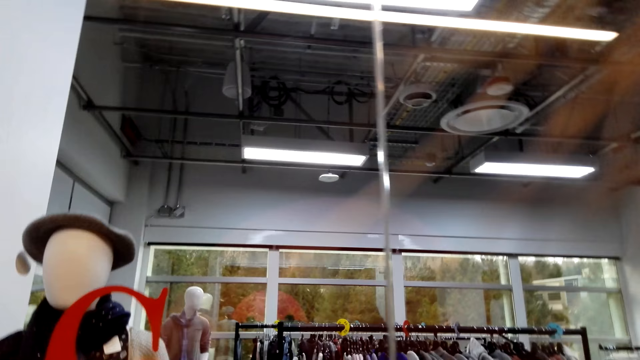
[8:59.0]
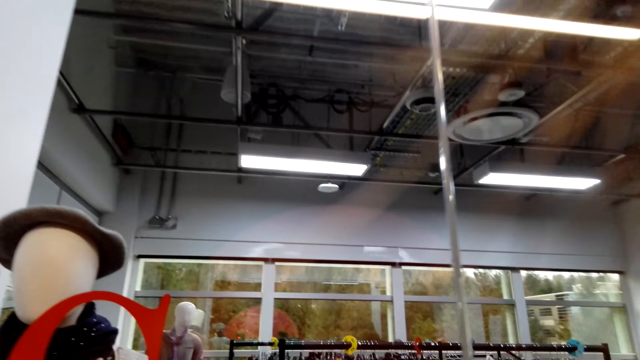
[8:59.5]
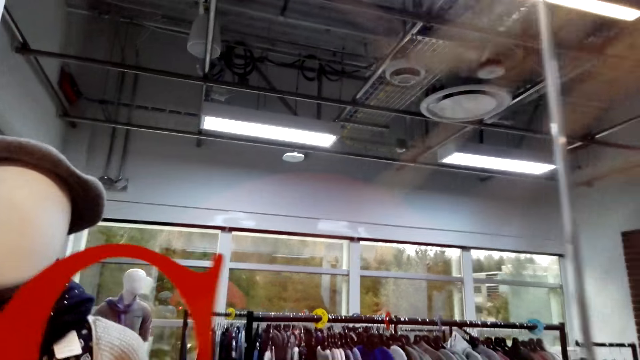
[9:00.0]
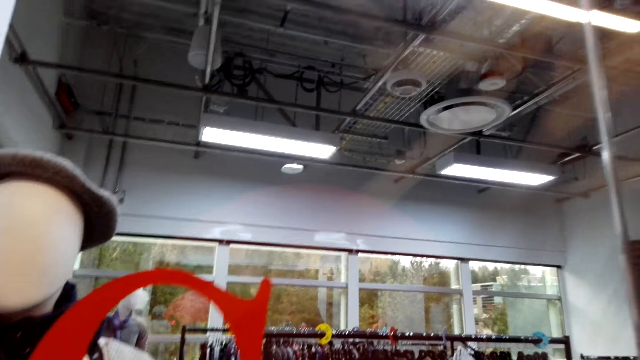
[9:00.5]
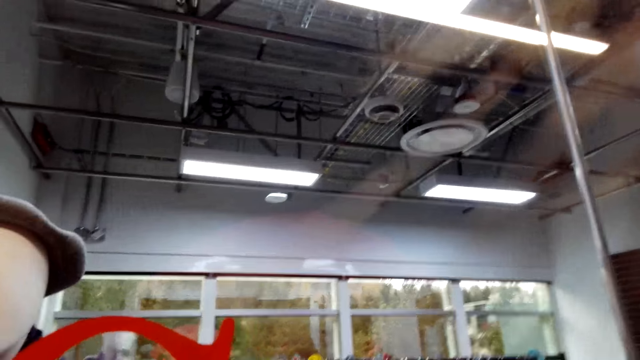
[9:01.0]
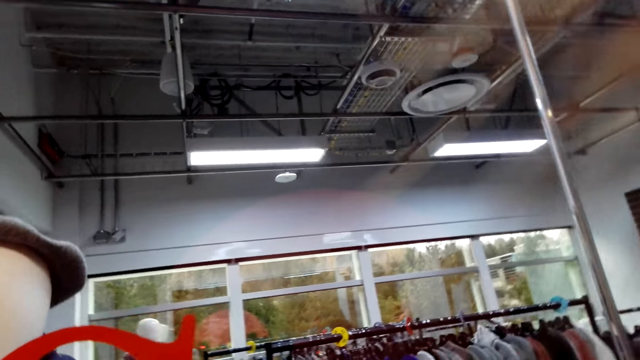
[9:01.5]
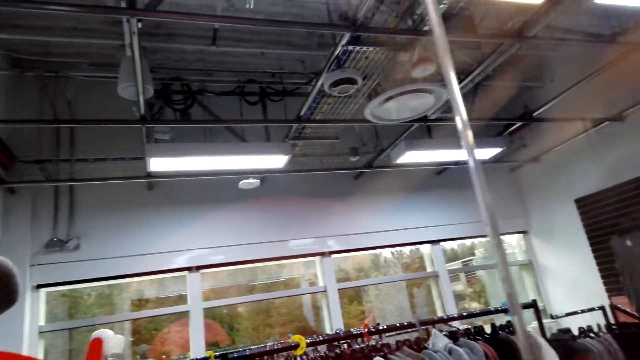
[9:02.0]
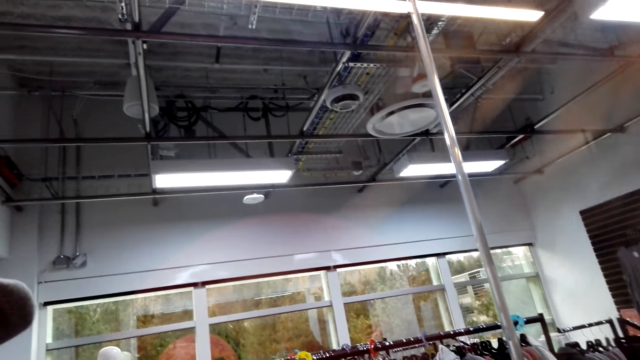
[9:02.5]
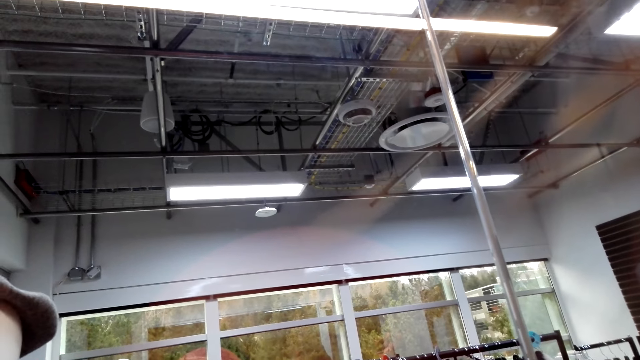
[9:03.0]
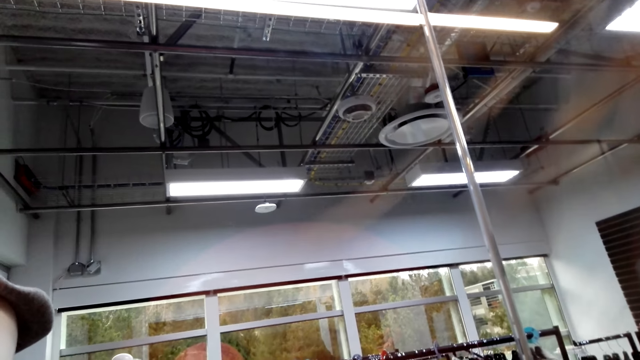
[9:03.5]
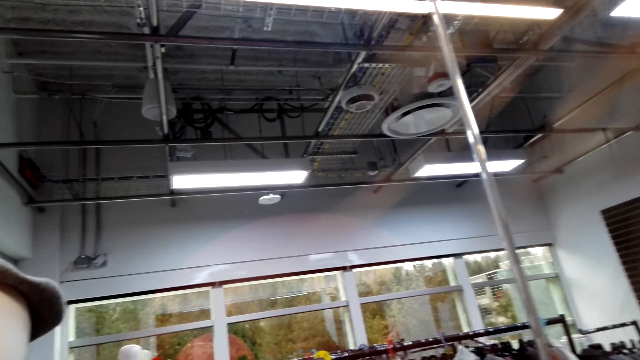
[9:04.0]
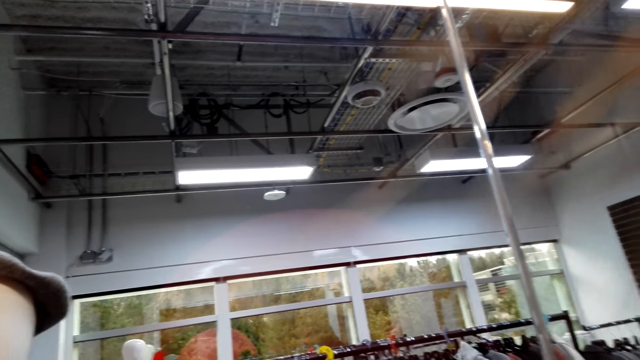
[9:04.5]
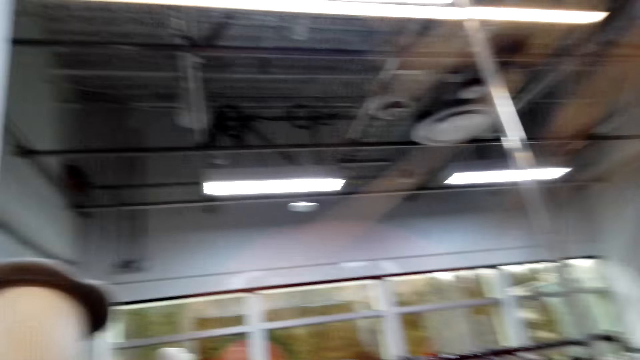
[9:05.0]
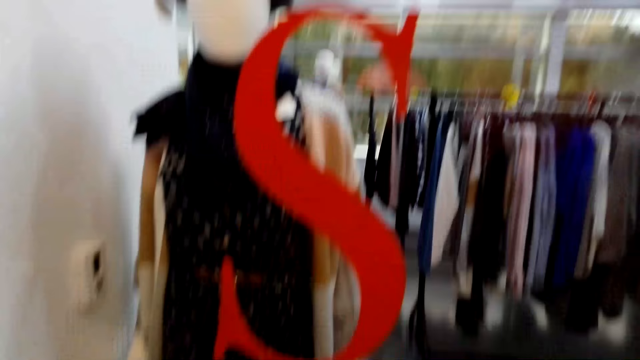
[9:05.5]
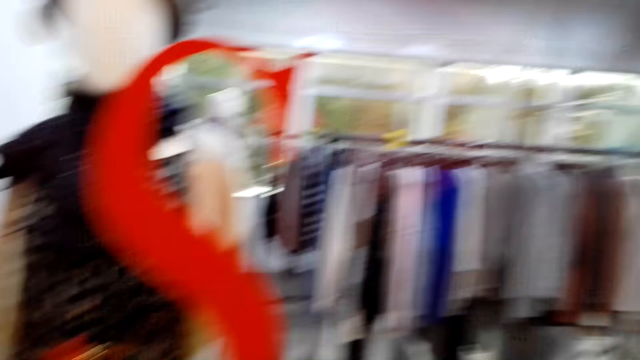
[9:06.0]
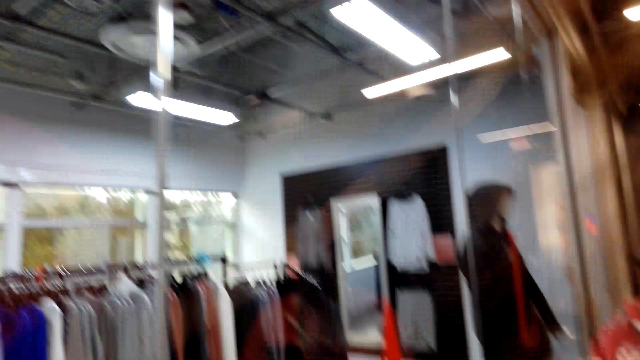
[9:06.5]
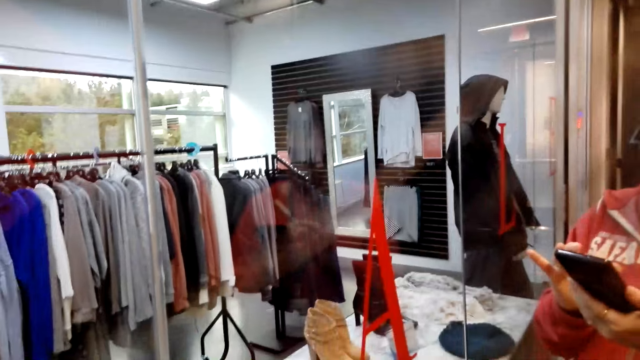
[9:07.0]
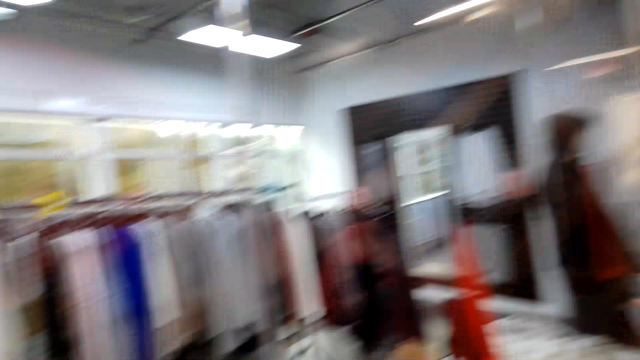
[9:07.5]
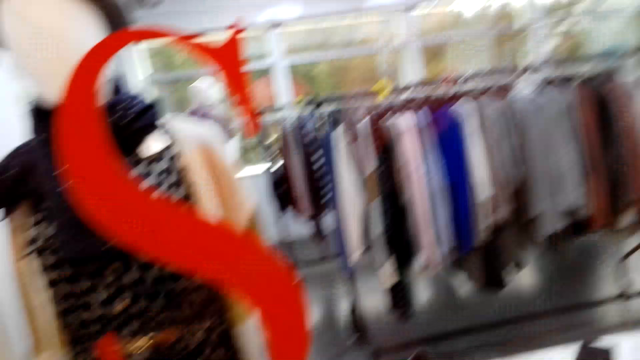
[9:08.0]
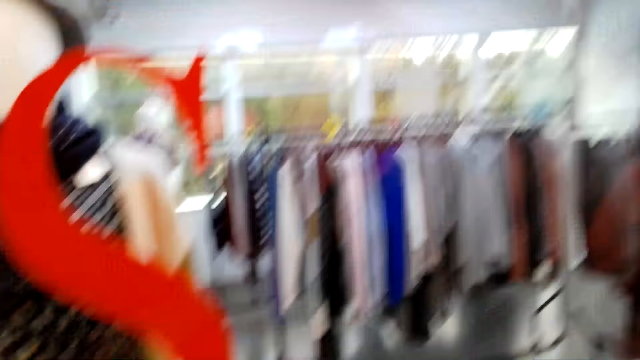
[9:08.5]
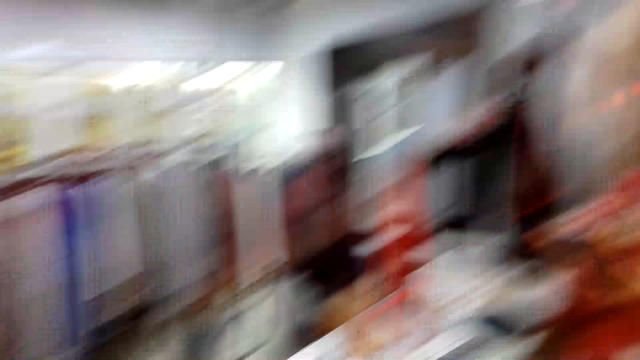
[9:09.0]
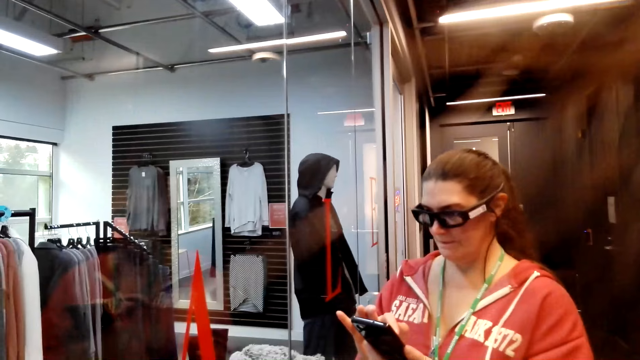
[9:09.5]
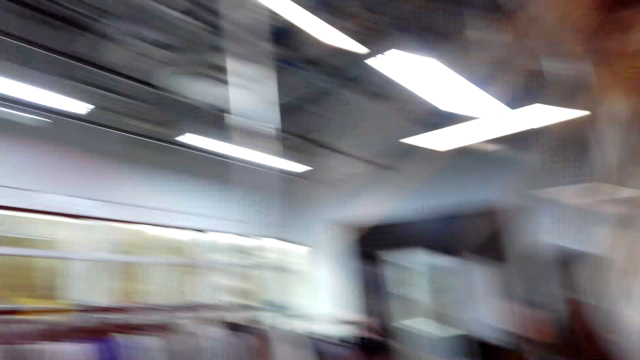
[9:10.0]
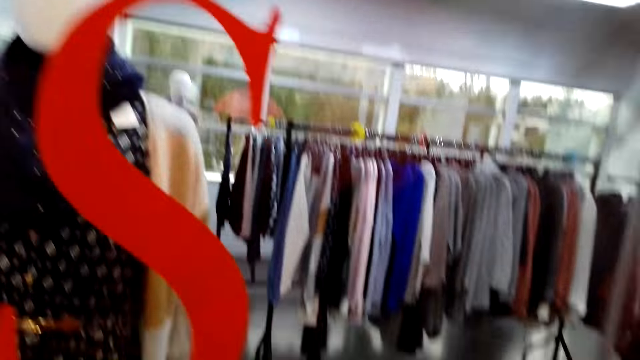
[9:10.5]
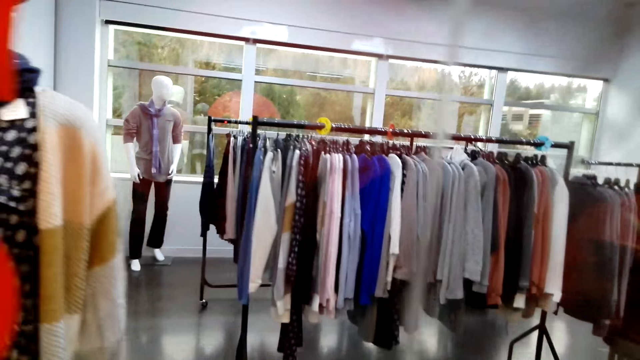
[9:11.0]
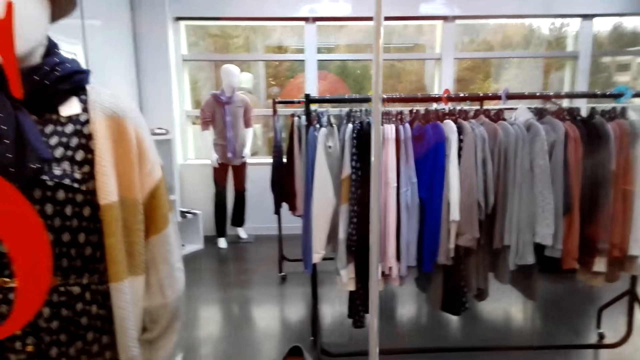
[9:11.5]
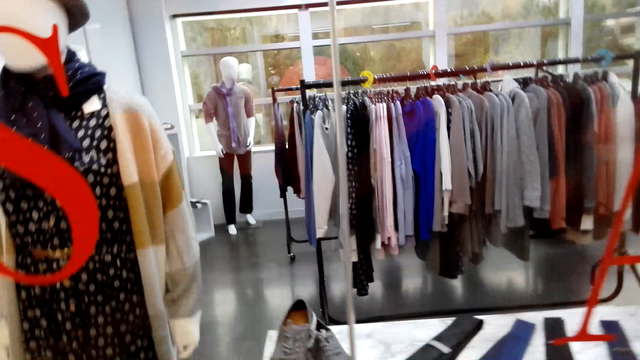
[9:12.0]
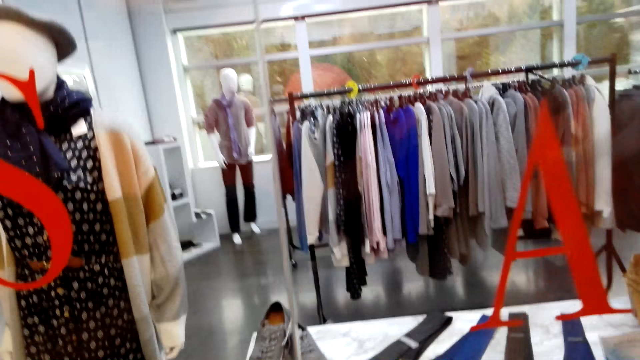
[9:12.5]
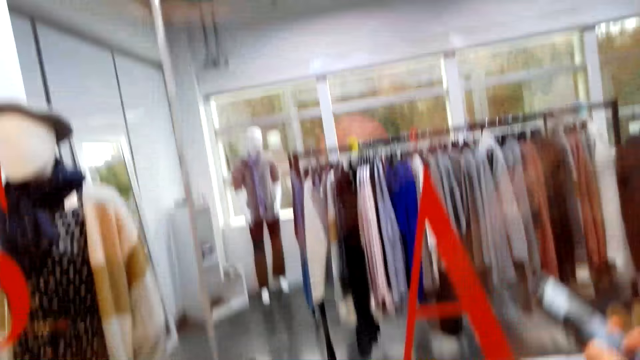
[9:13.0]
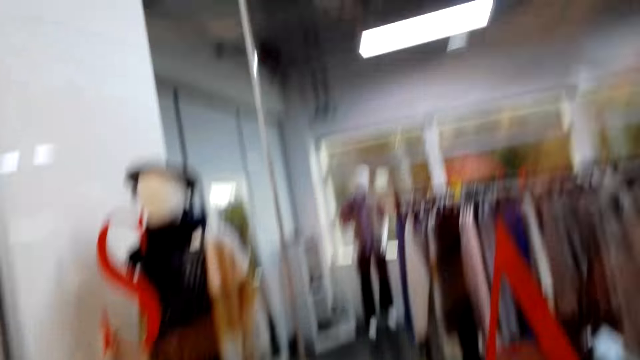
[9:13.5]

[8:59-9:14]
The camera wearer stares at the glass. The man operates the phone.

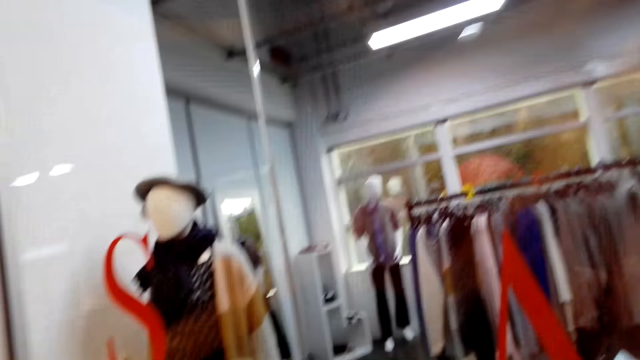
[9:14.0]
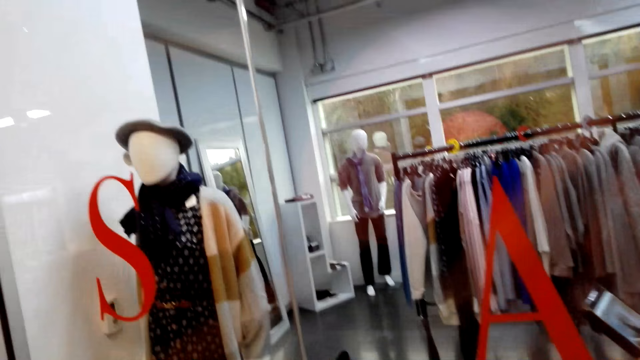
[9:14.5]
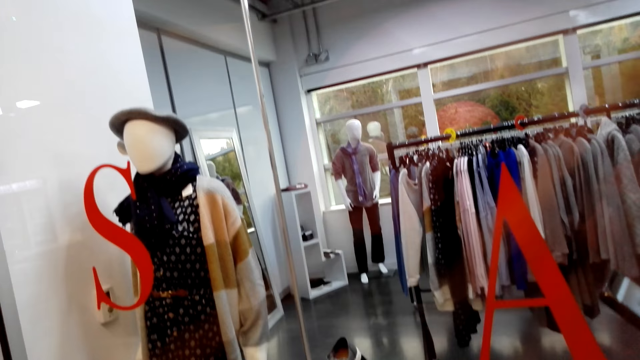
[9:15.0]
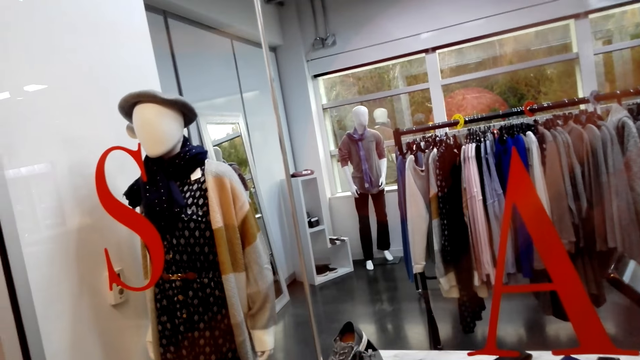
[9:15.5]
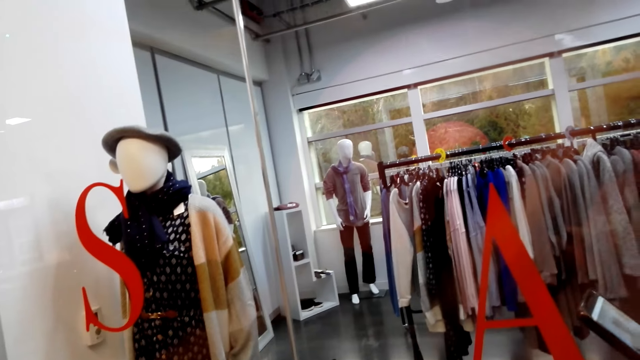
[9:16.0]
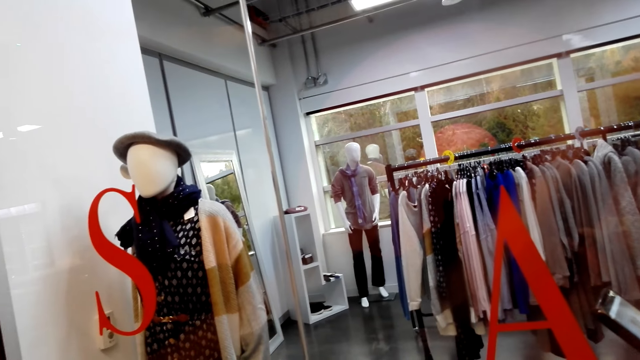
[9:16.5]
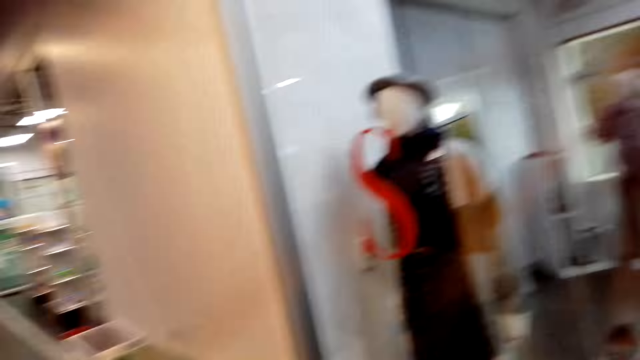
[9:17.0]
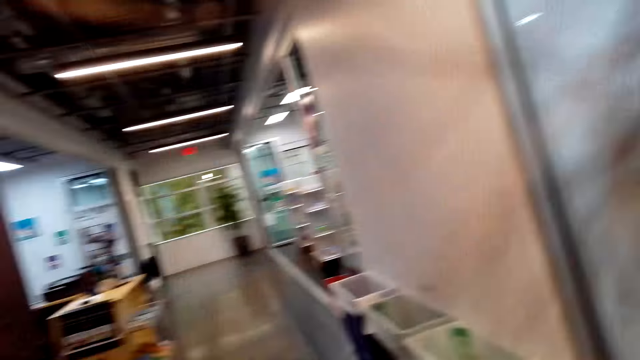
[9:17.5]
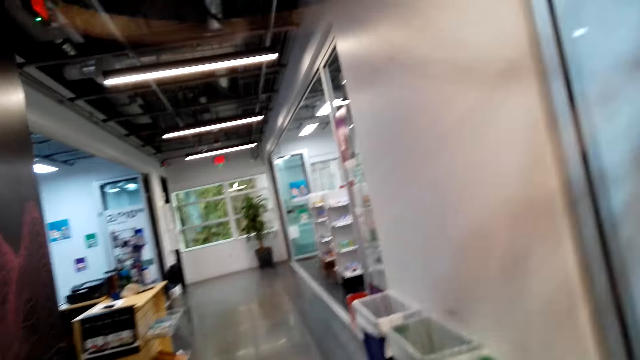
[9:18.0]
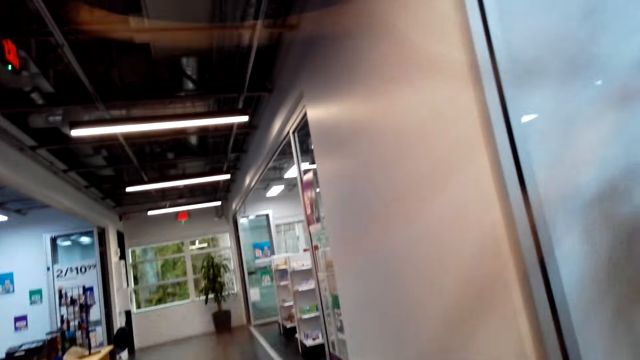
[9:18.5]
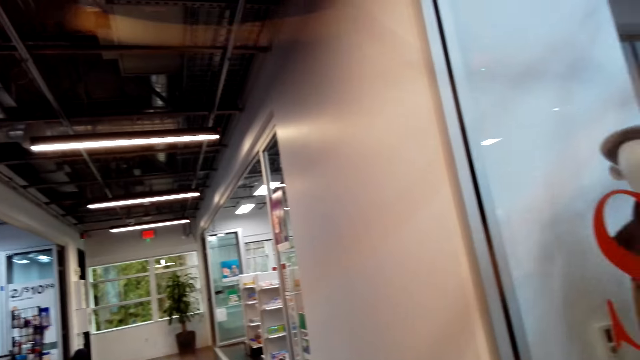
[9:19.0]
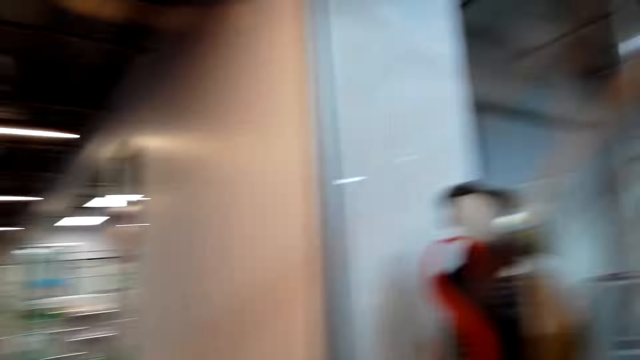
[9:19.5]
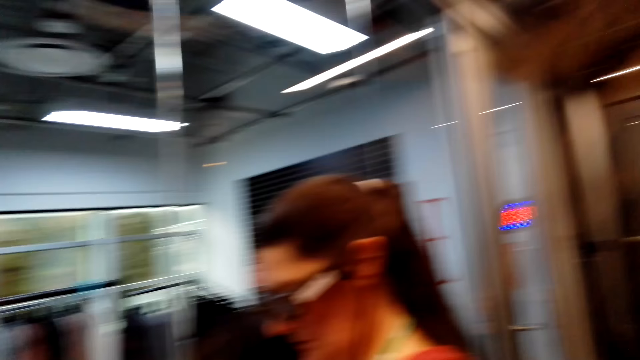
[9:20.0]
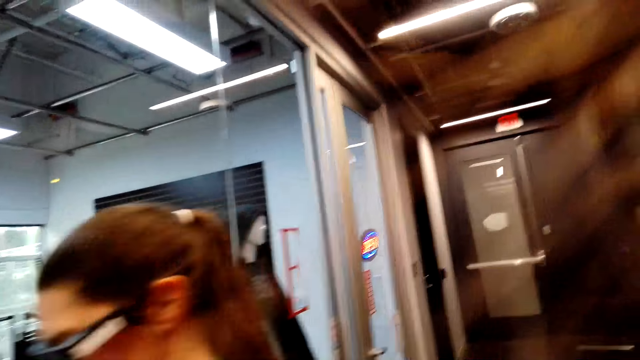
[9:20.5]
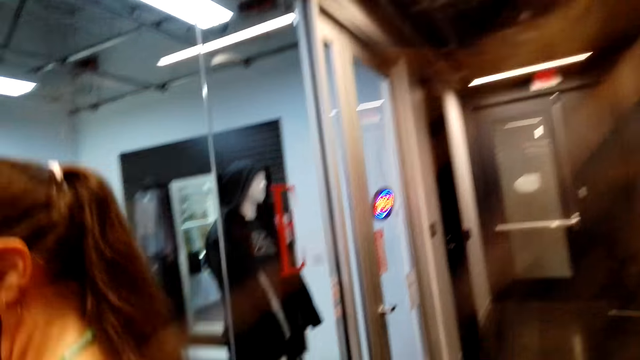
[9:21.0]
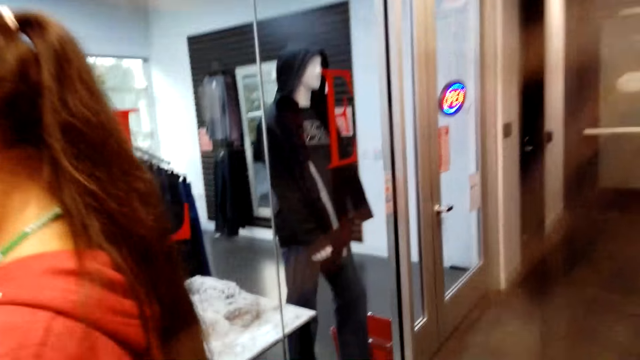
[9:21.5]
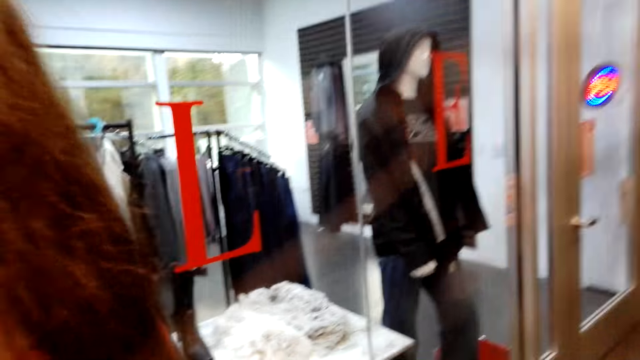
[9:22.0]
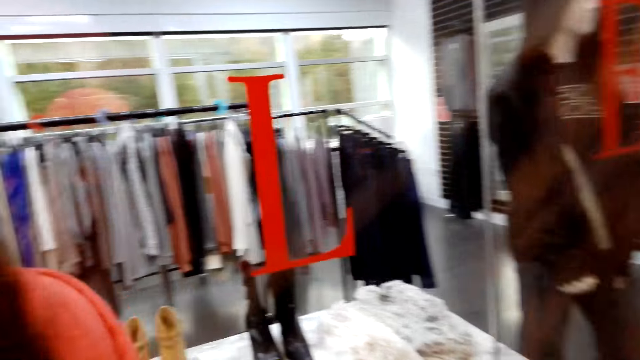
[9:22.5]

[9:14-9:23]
The camera wearer looks around the room.
